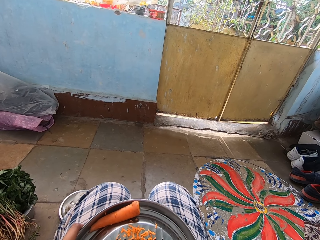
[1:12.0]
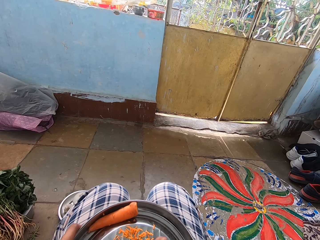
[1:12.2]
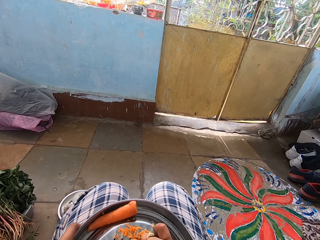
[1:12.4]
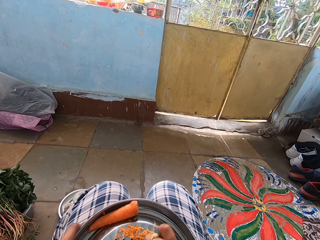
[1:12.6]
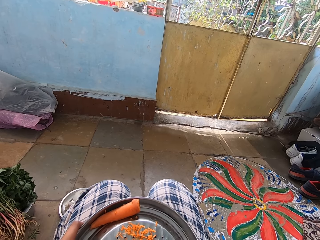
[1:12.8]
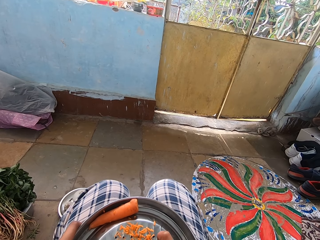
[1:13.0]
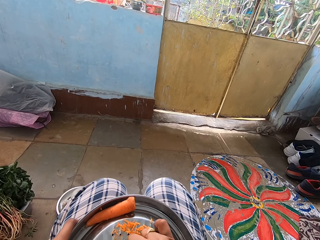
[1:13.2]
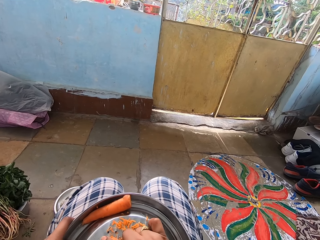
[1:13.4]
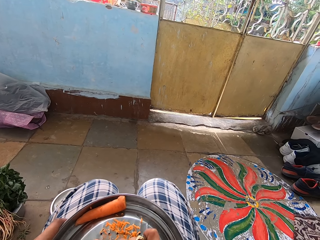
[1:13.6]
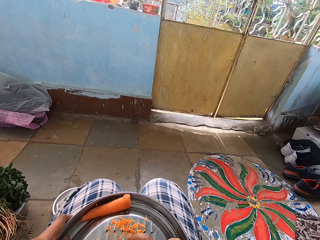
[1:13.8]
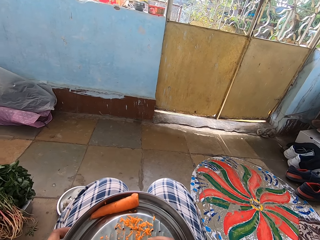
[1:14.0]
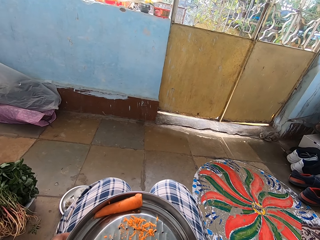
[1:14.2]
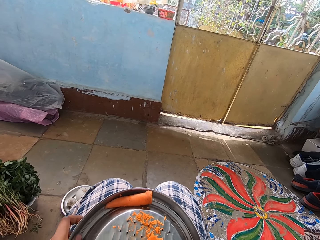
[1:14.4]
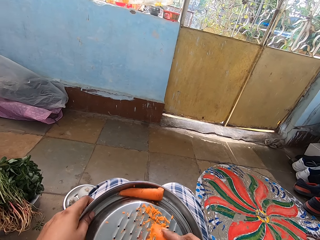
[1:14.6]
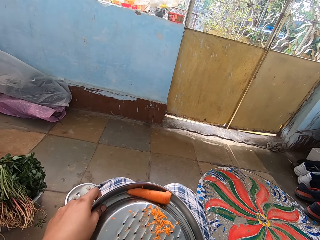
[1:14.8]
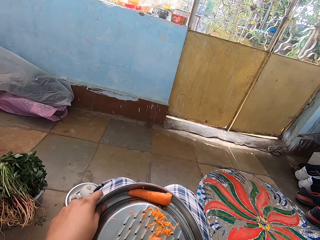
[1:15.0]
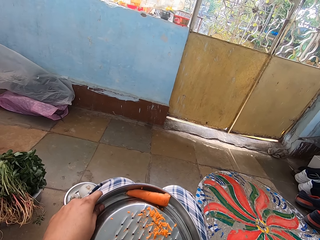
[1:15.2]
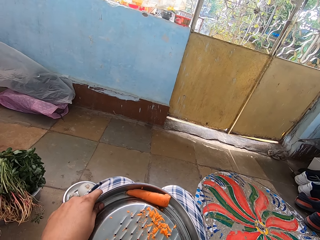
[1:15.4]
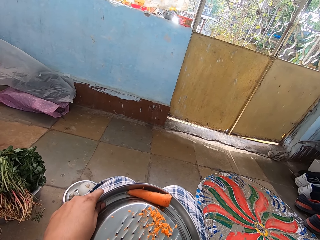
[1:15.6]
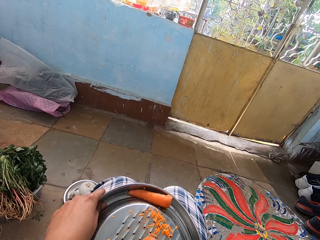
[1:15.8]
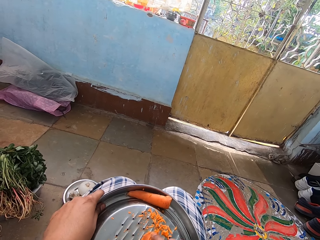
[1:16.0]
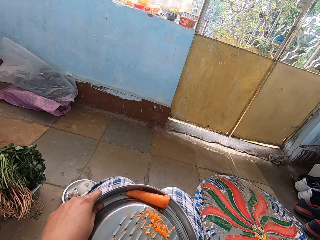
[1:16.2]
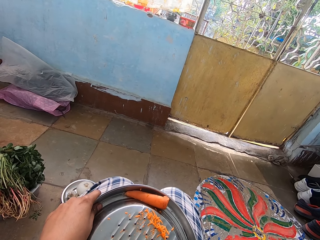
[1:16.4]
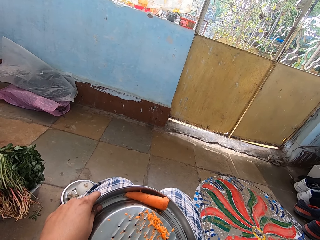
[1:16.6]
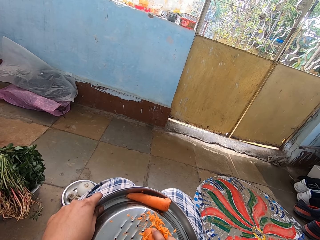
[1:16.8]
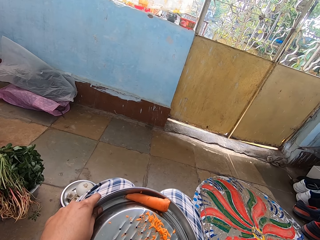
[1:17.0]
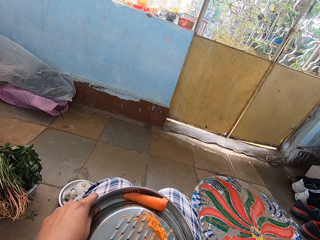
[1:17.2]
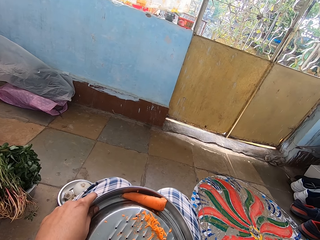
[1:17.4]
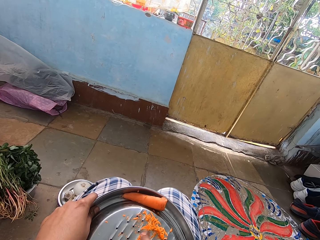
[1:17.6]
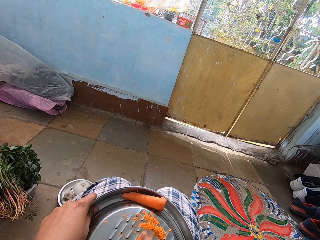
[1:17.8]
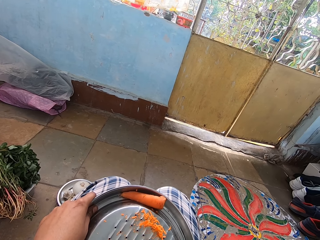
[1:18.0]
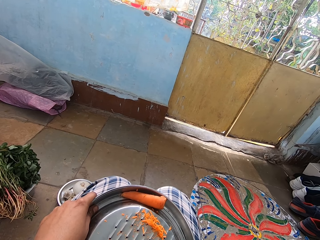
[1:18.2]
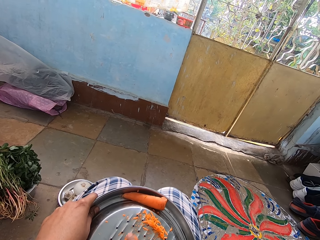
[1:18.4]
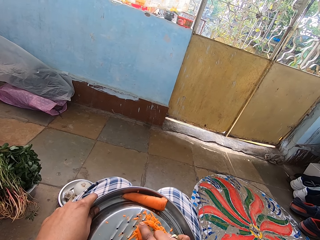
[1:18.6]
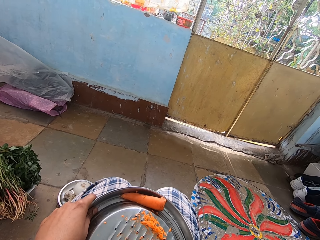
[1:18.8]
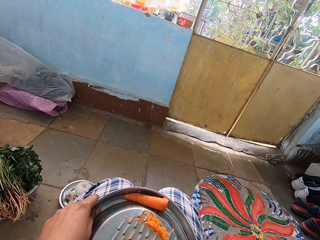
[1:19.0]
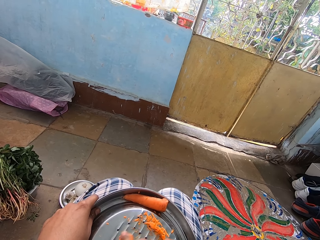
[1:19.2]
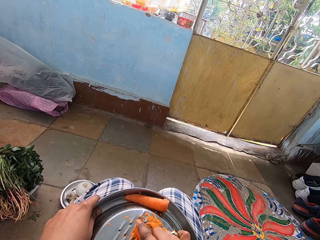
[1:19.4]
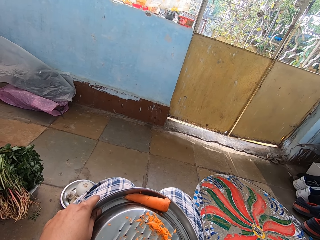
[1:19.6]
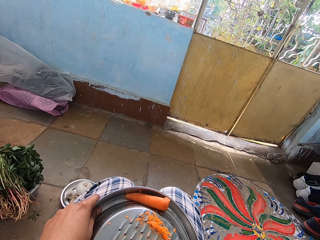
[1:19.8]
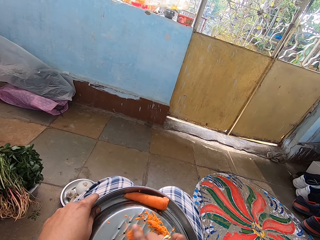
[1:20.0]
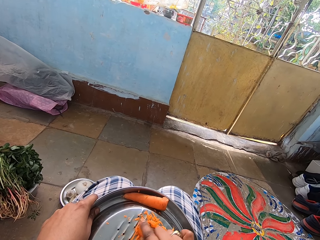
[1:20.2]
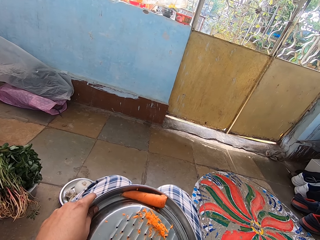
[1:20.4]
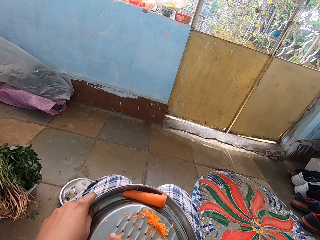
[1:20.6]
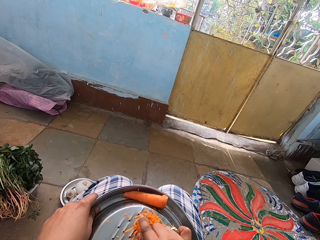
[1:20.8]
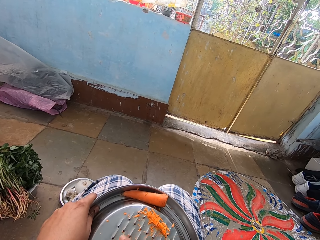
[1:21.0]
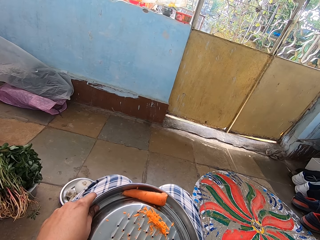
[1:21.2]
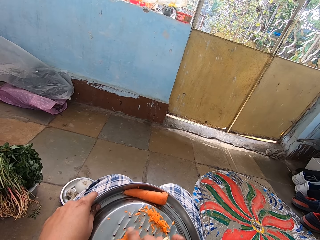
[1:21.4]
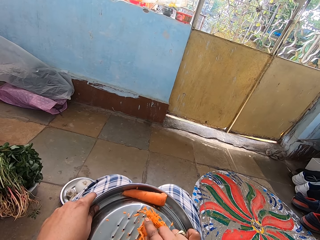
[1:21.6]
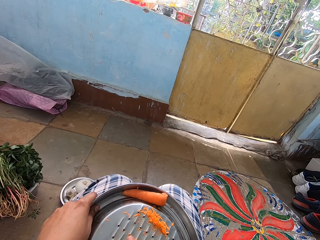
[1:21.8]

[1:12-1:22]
The camera wearer turns a grater on the lap. They hold the grater on the lap. They grate a carrot with the grater.

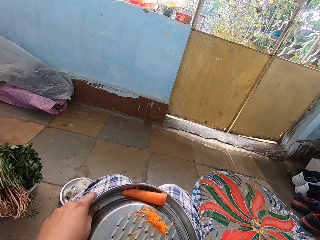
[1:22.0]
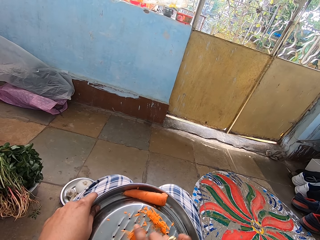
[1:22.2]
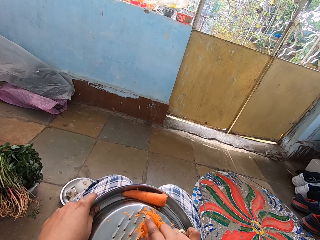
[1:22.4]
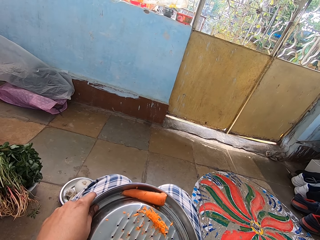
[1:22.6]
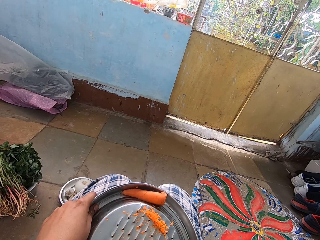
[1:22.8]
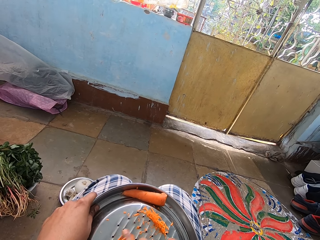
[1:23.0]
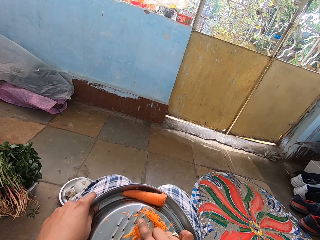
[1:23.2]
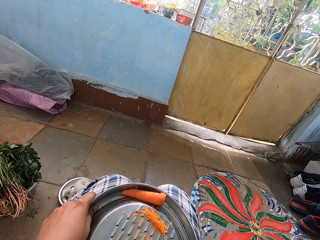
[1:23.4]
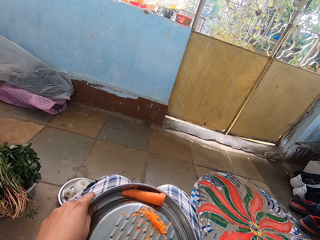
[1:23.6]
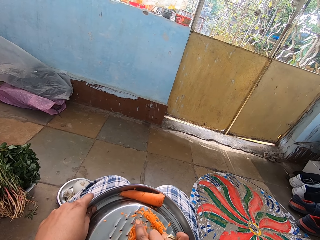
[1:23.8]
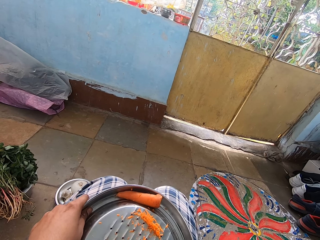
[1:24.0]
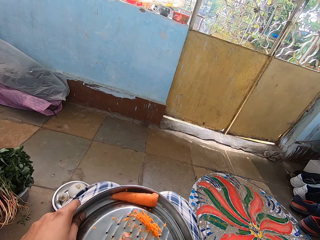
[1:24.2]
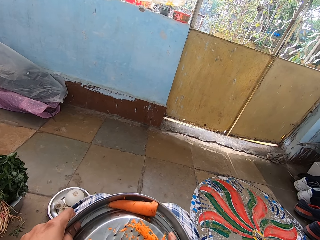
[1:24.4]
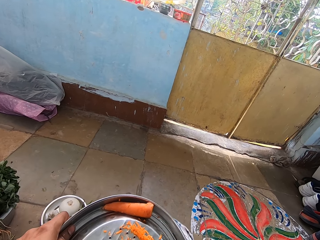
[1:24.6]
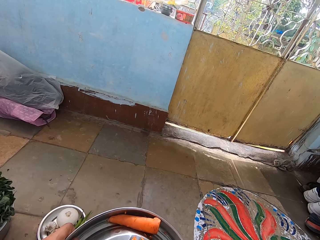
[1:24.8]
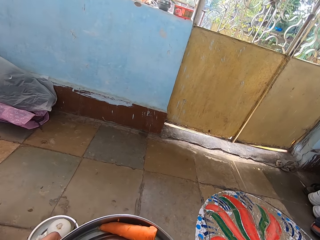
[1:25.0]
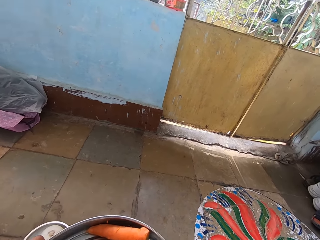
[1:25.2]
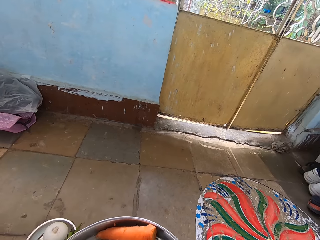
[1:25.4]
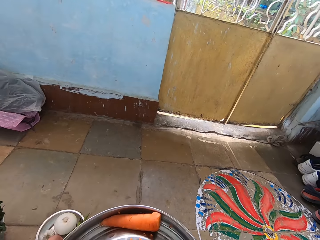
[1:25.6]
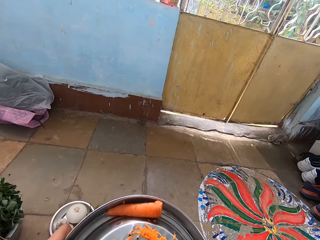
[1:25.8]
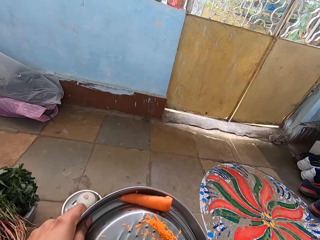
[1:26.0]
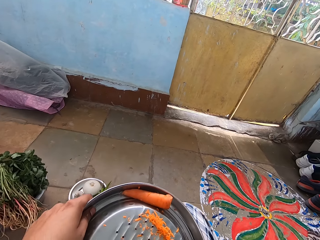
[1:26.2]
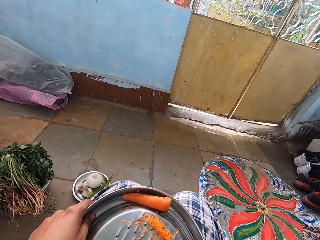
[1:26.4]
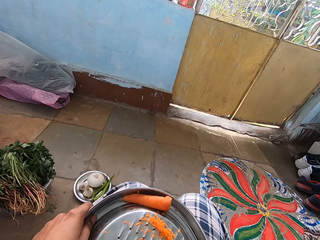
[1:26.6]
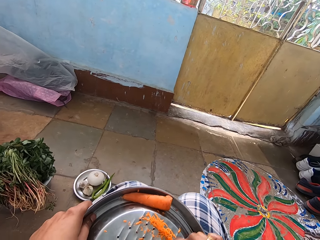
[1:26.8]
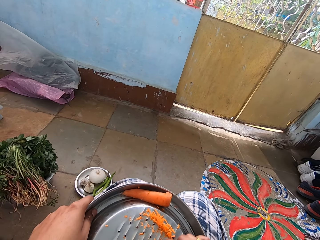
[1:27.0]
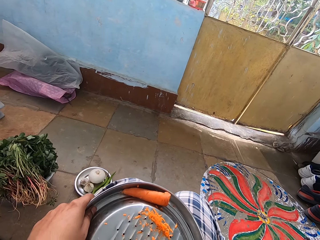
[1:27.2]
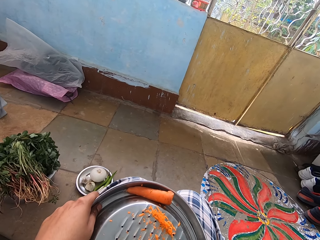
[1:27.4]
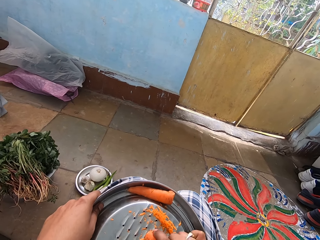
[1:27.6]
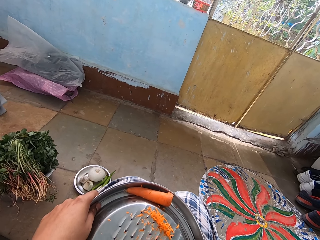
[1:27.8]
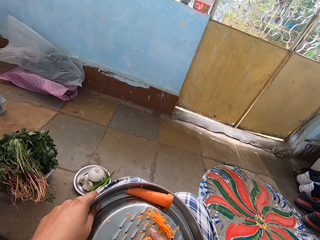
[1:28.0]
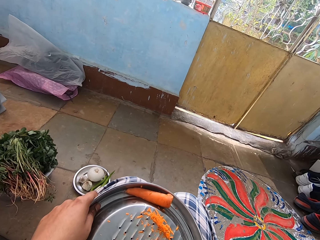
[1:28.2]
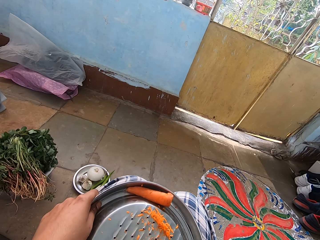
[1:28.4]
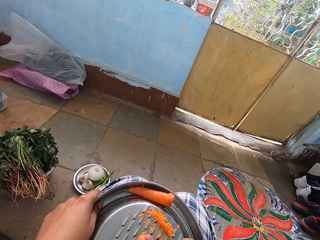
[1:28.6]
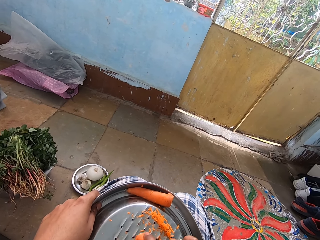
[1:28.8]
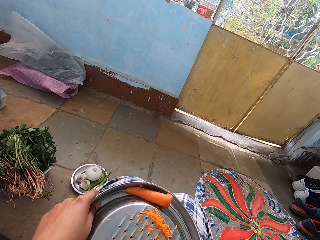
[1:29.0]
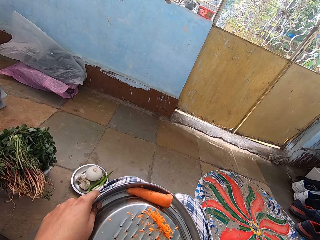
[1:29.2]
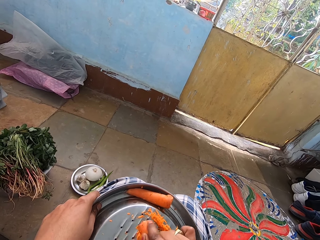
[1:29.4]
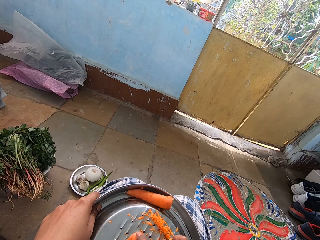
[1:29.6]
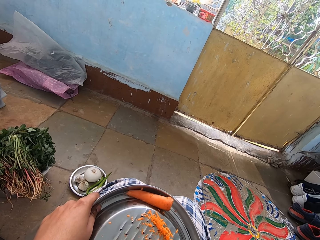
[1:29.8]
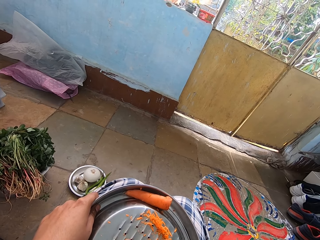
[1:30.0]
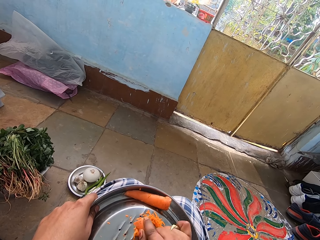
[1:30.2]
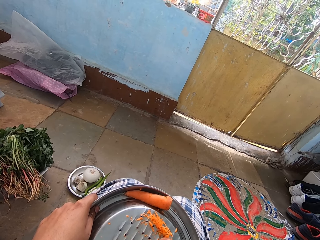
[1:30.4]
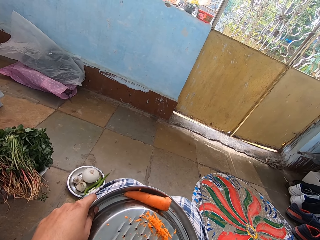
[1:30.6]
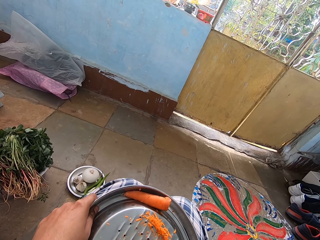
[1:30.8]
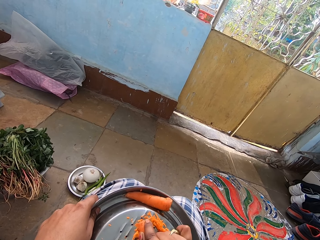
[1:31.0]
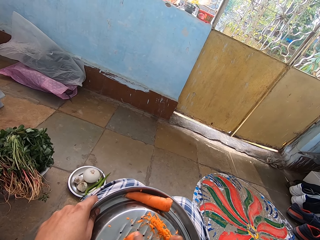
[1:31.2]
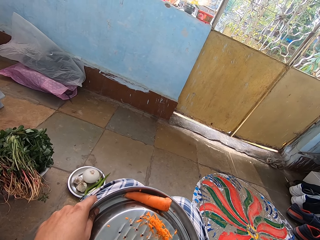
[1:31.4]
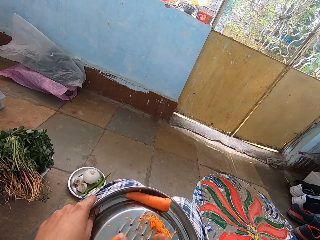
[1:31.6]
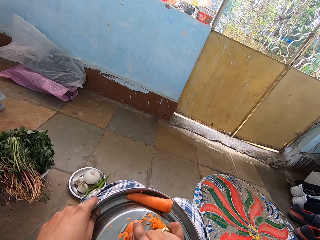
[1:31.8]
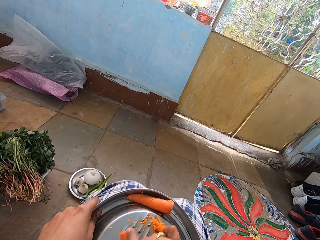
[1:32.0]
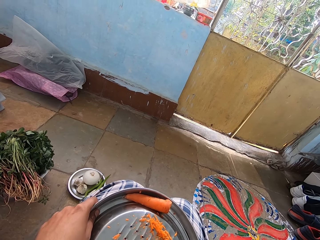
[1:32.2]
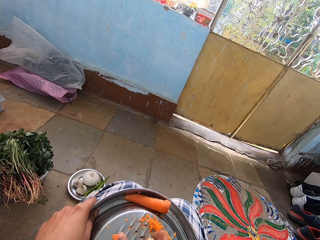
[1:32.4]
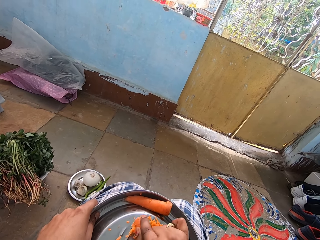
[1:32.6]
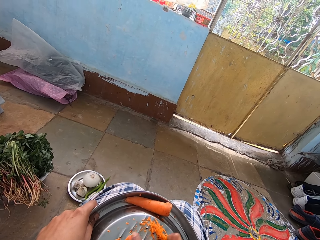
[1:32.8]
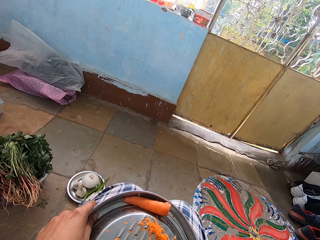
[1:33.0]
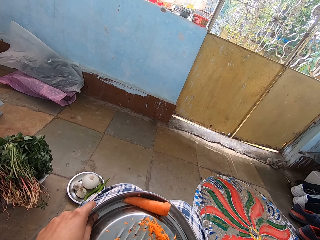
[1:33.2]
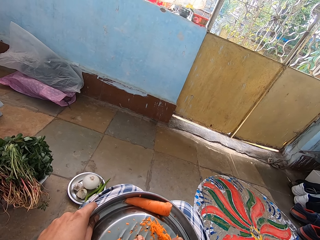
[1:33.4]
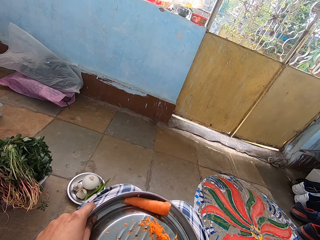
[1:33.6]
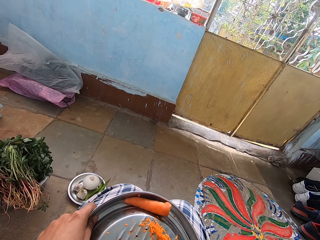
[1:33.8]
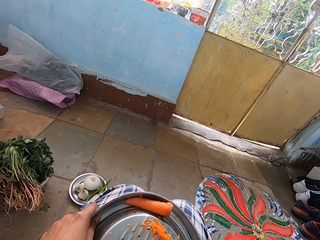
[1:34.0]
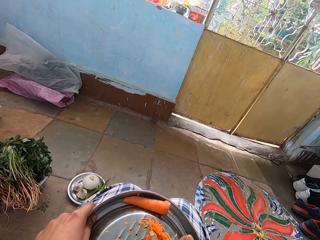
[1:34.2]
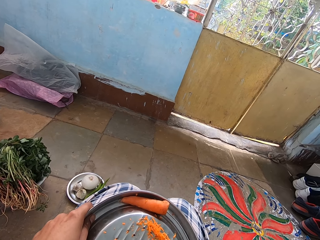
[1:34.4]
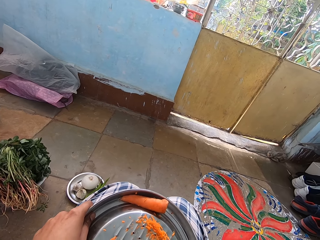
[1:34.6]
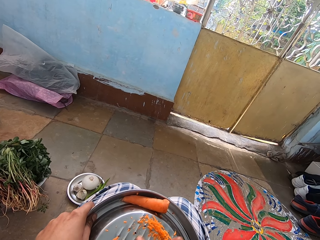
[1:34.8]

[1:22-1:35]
The camera wearer holds a grater on the lap and moves forward slightly. They grate a carrot with the grater. They hold the grater on the lap.
